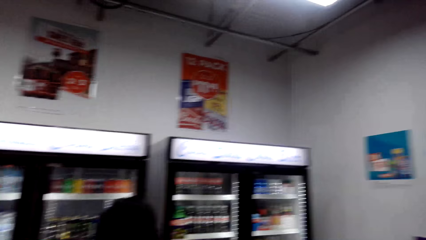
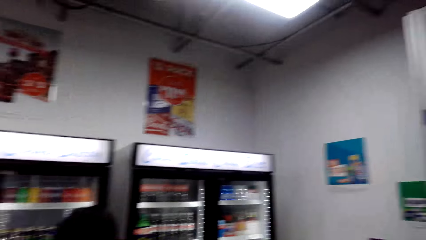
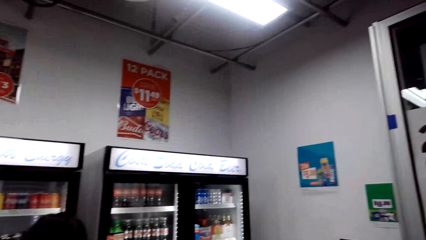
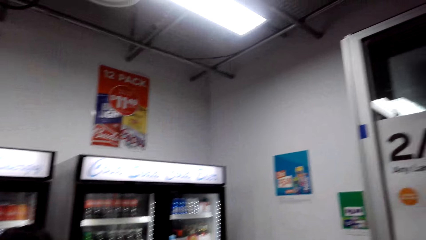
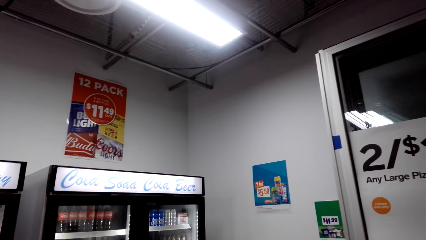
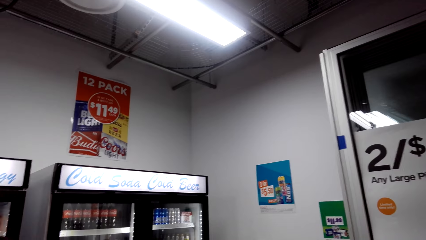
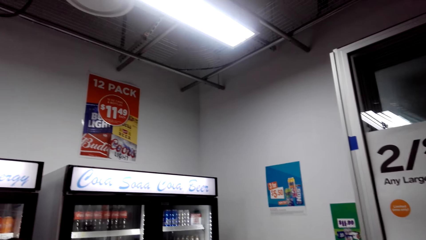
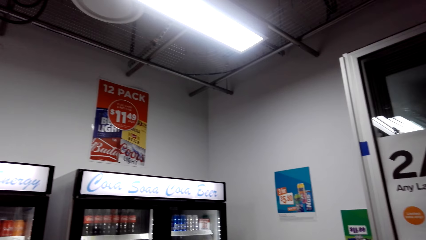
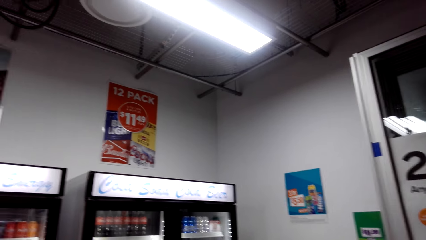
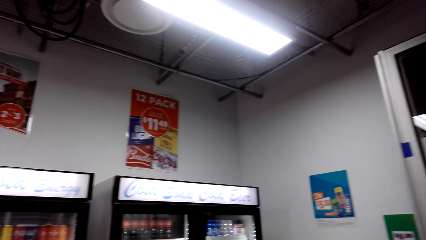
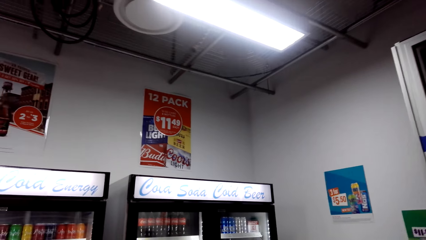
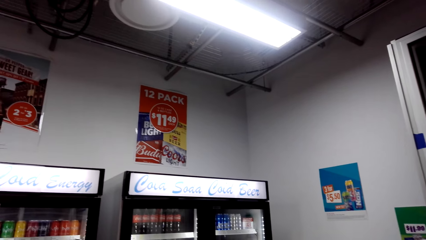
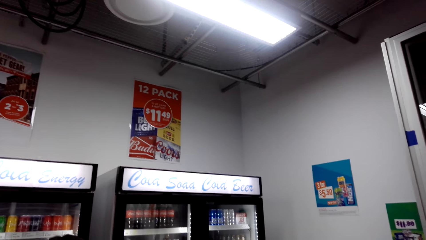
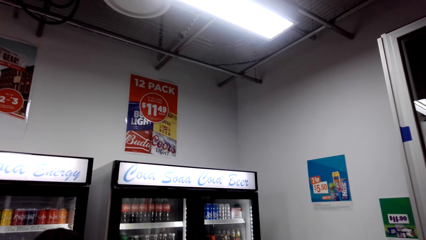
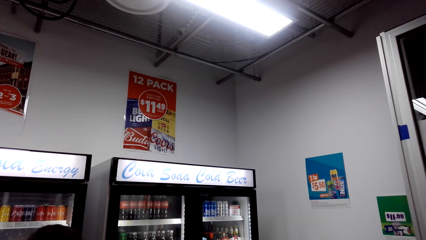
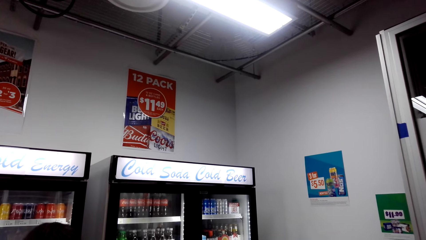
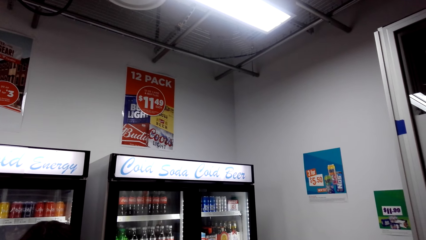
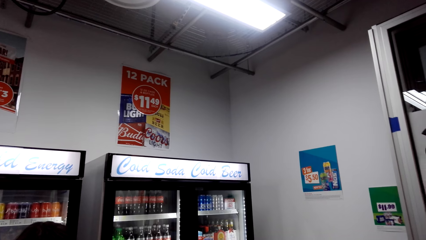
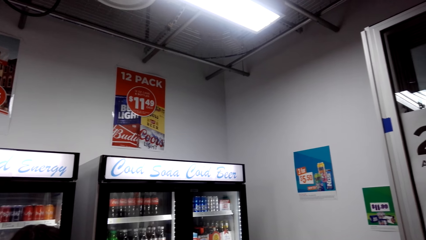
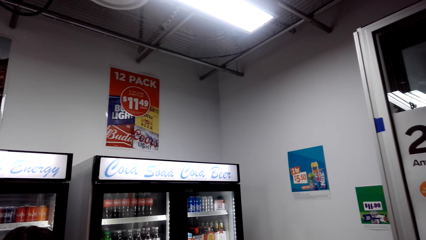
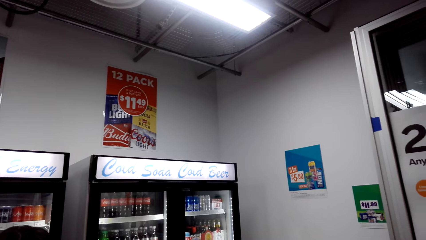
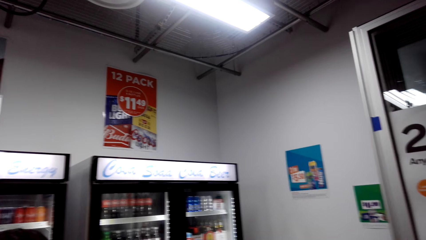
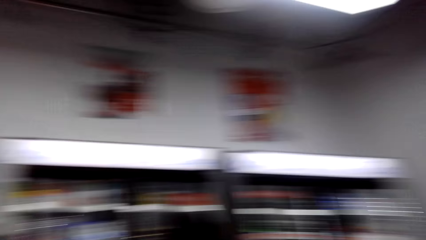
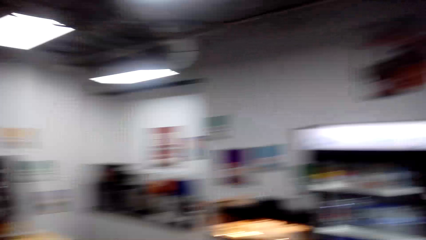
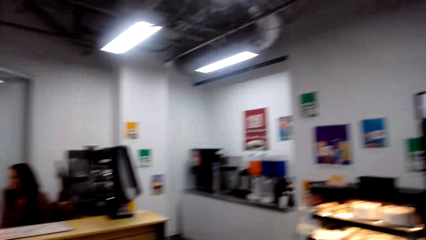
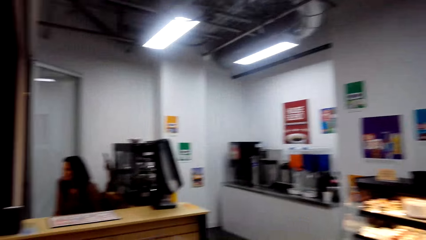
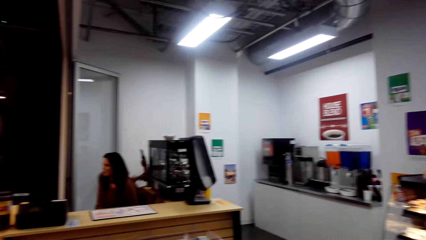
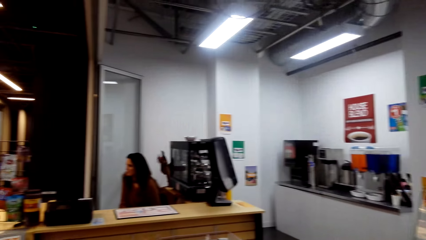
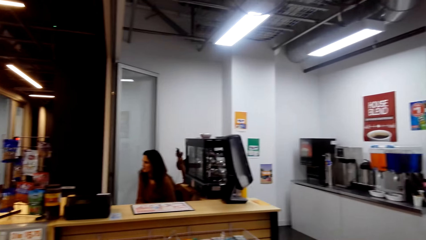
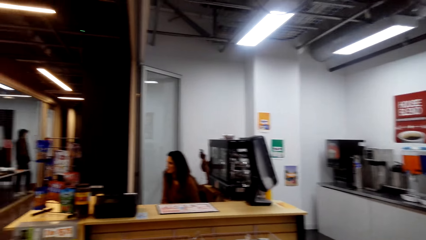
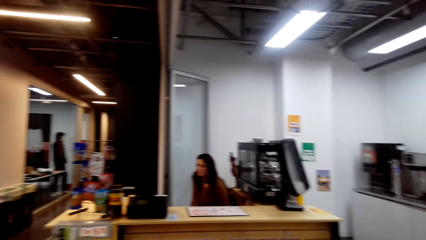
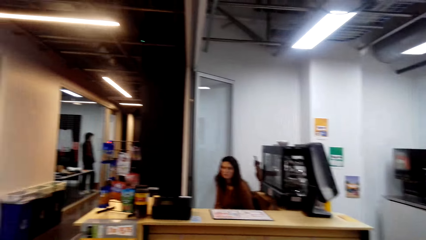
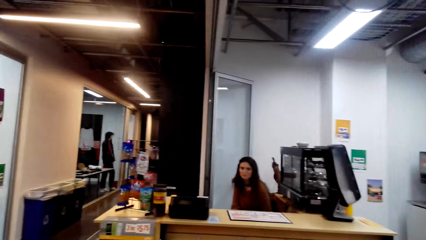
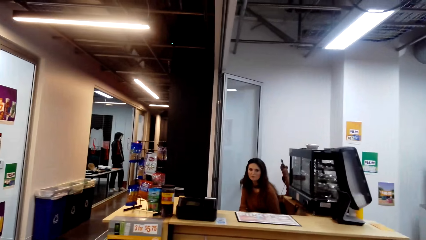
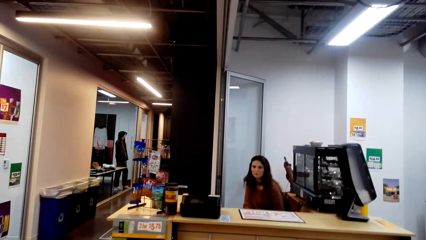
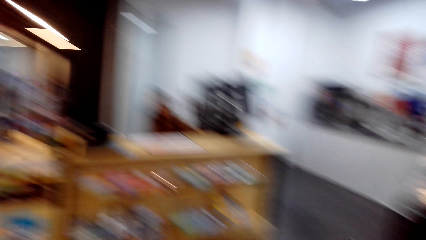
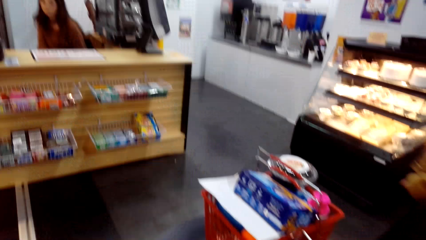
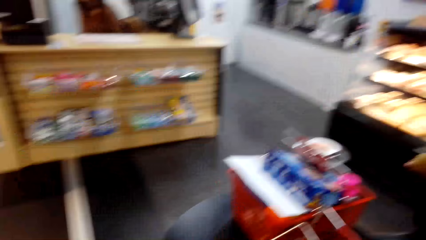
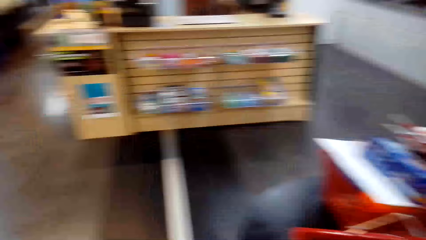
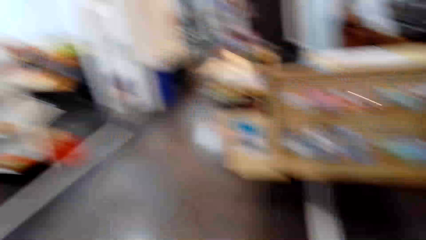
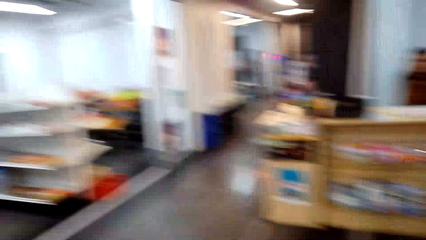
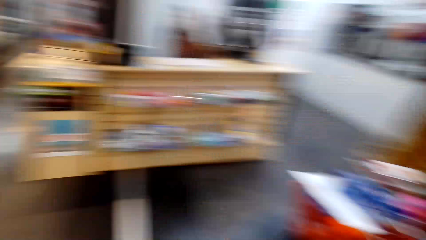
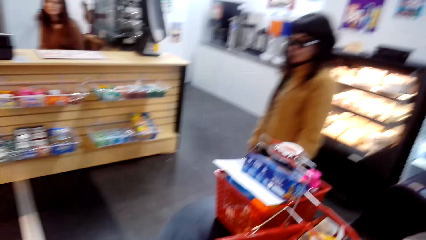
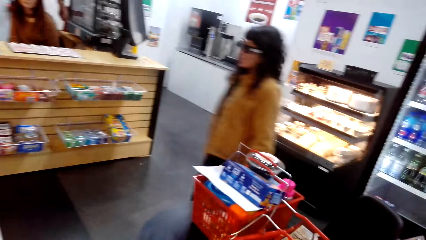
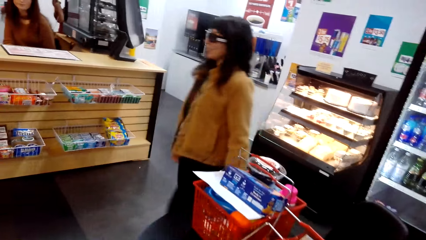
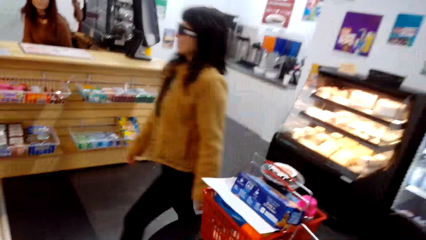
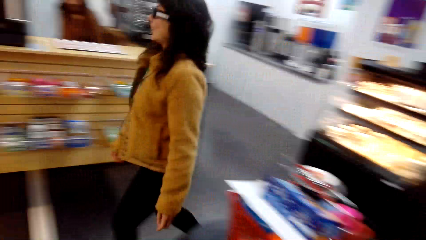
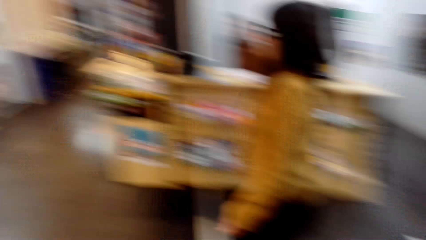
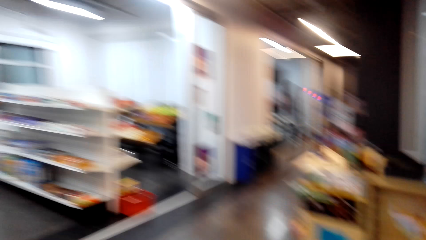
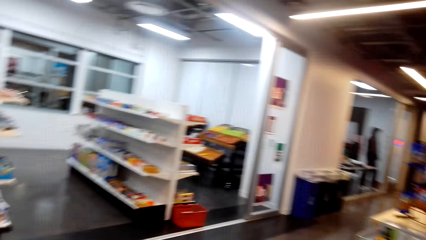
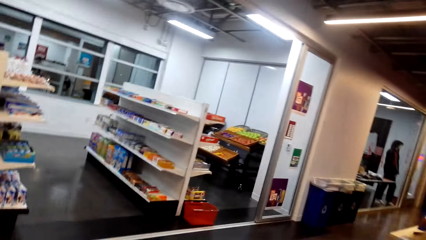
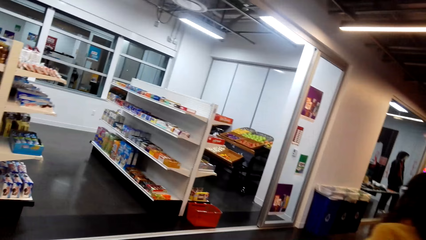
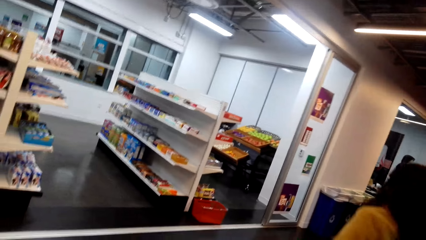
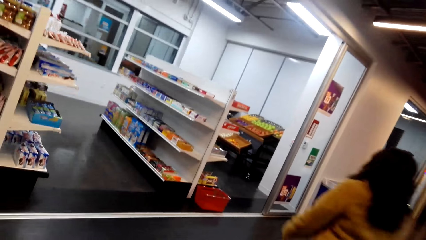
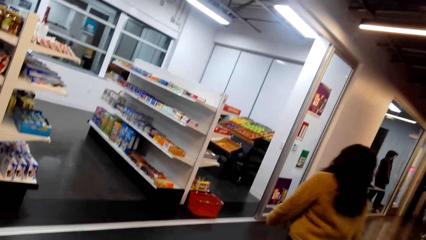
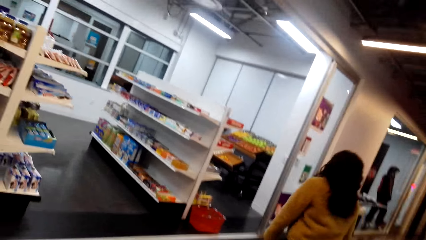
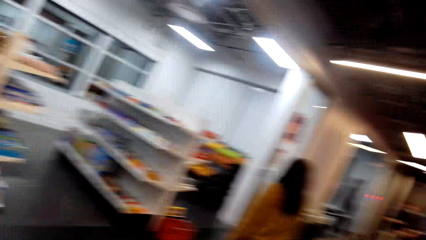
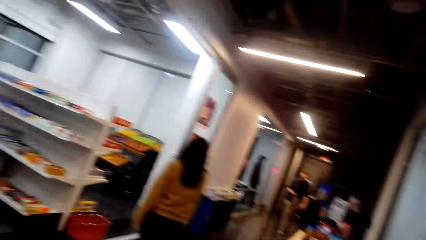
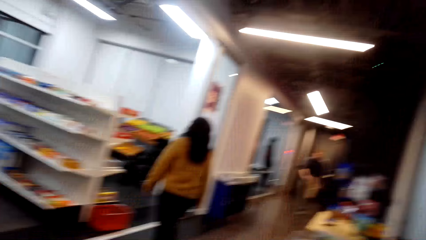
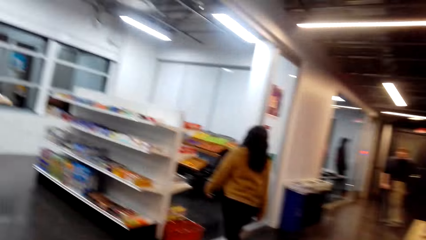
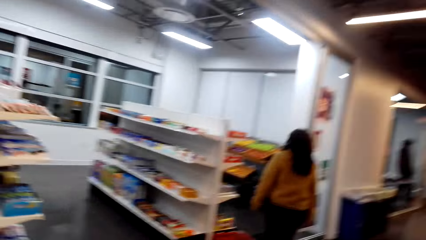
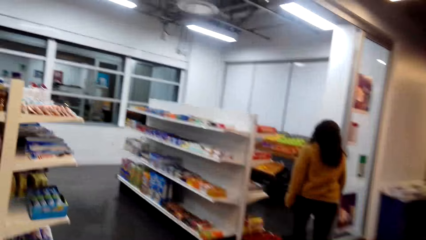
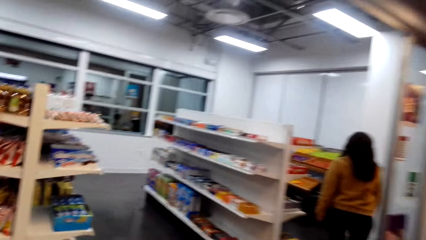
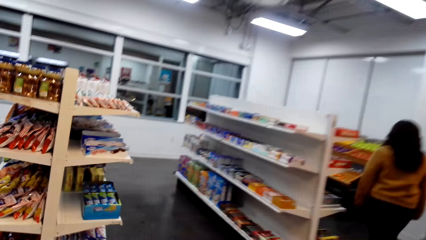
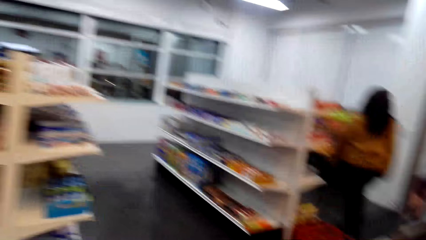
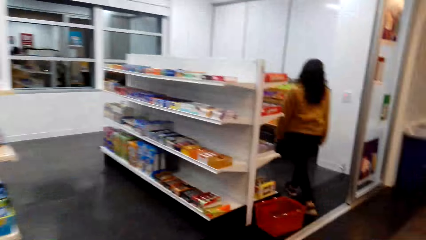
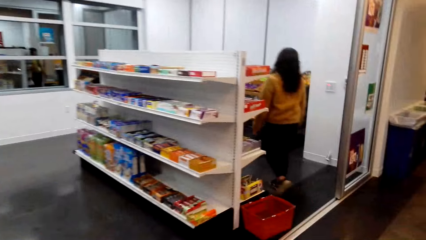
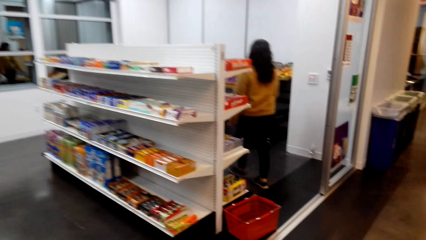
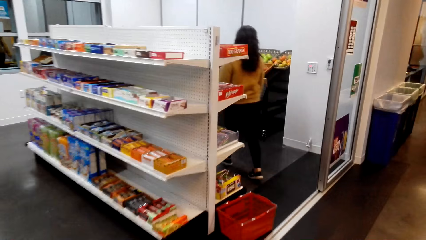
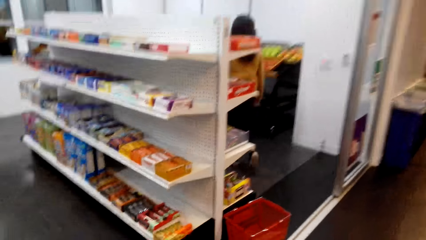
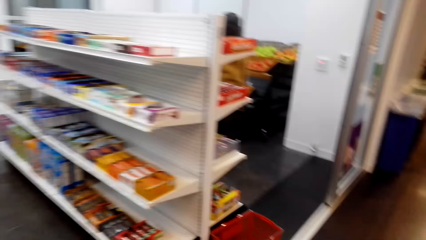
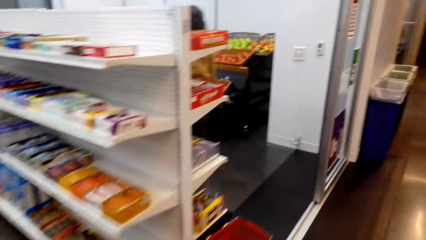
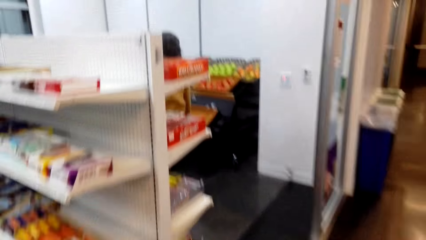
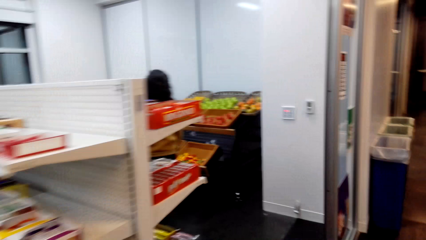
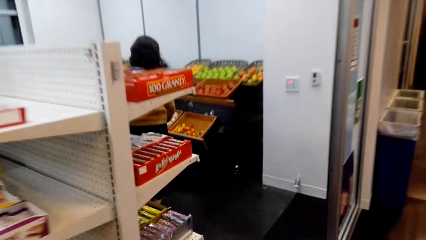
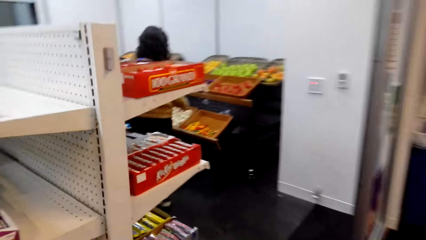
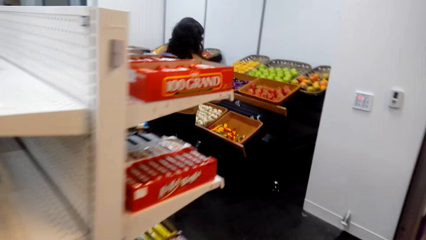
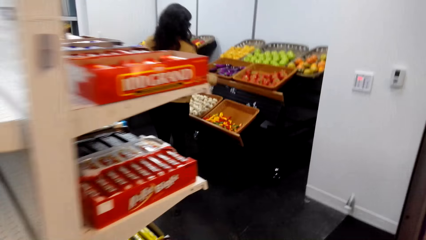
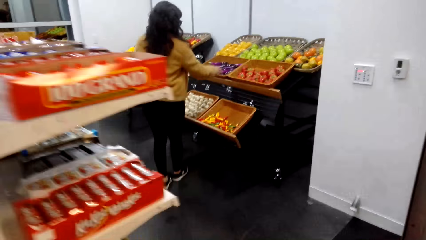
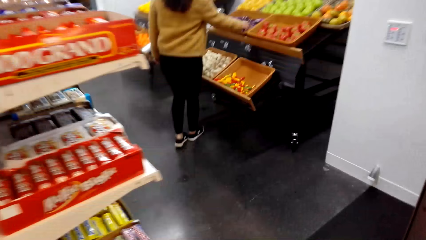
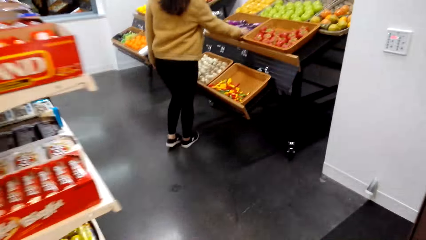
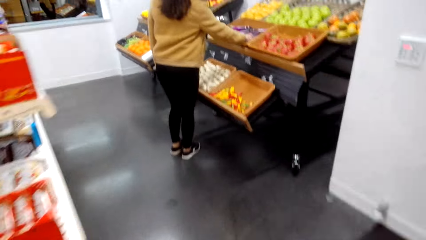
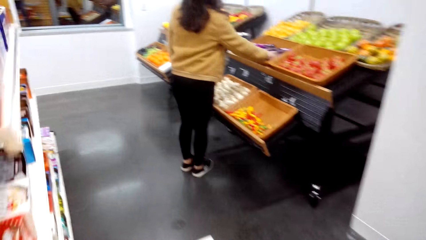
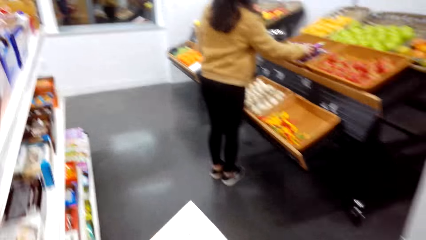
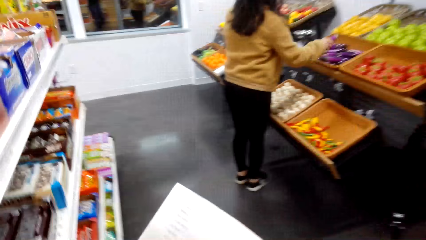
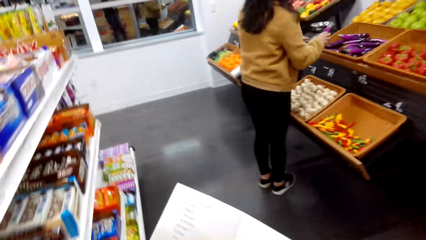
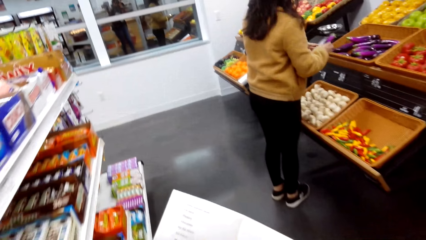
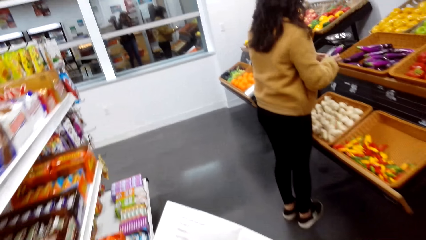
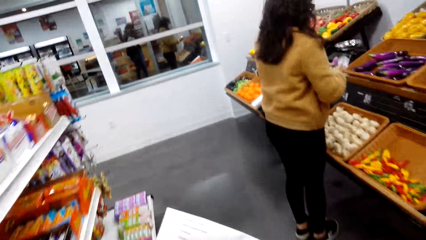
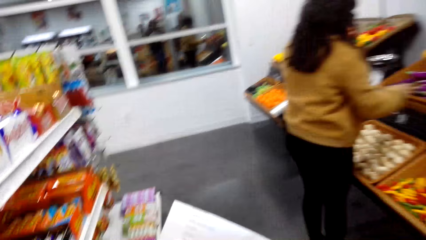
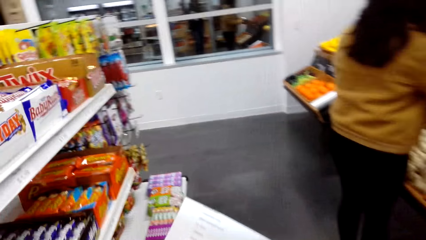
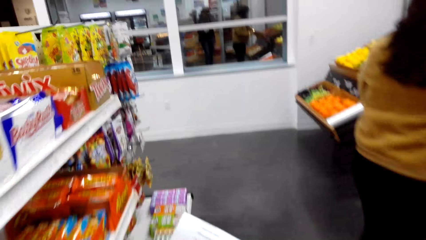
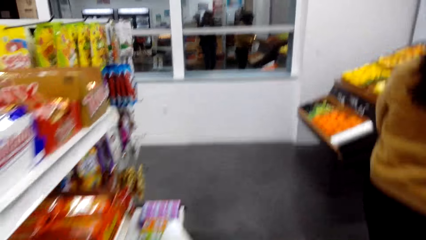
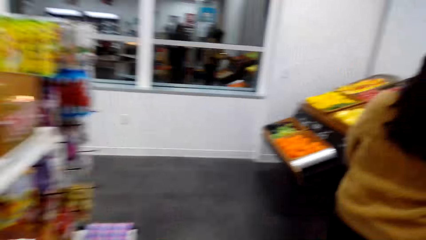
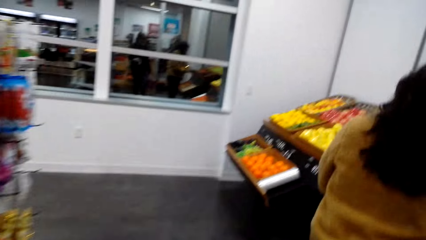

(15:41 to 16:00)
The camera wearer looks at the shelves while walking.
